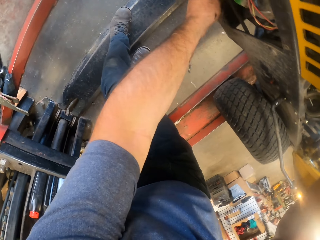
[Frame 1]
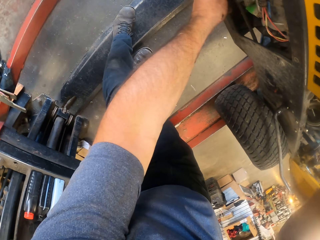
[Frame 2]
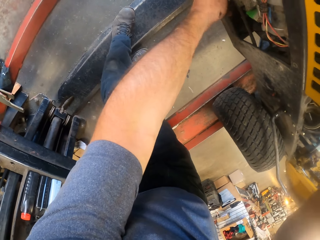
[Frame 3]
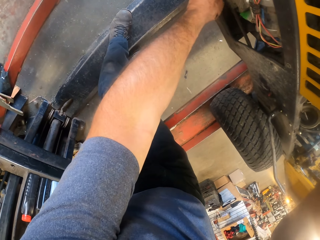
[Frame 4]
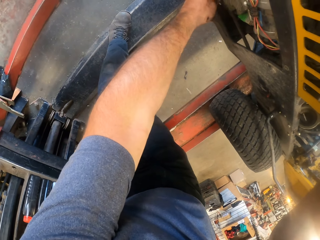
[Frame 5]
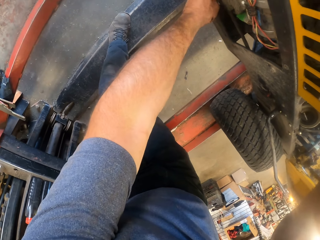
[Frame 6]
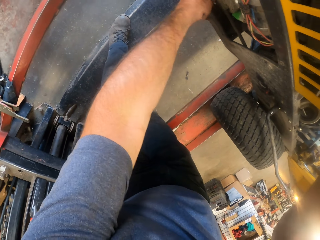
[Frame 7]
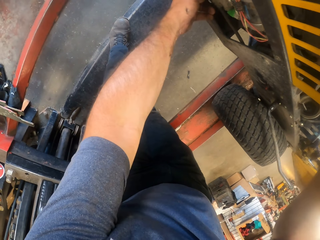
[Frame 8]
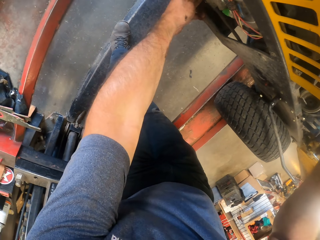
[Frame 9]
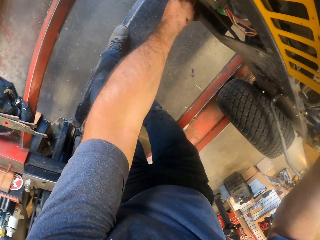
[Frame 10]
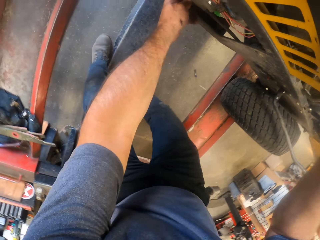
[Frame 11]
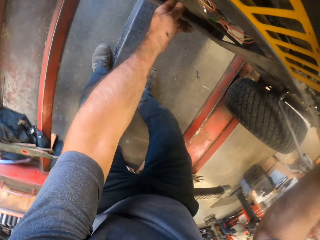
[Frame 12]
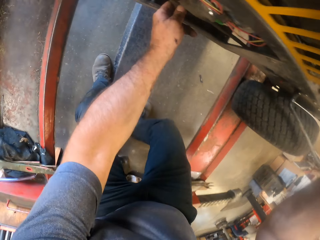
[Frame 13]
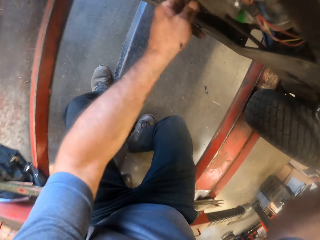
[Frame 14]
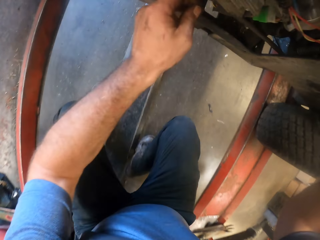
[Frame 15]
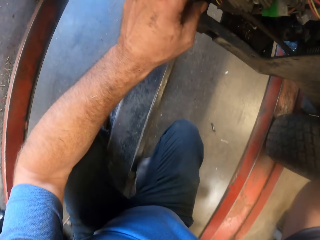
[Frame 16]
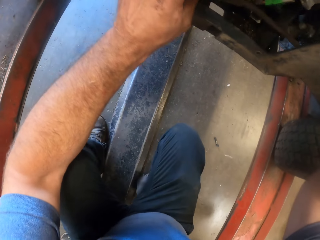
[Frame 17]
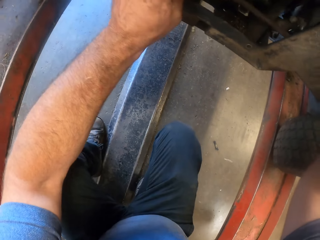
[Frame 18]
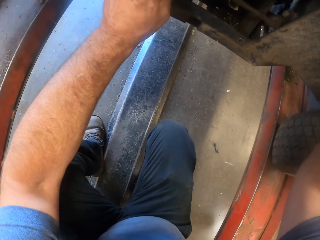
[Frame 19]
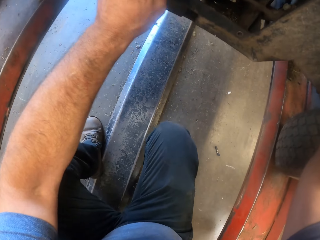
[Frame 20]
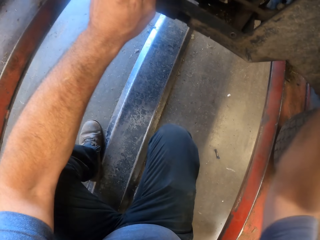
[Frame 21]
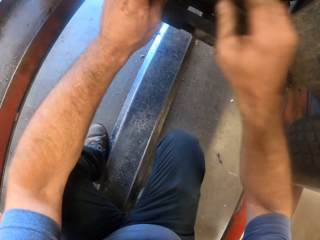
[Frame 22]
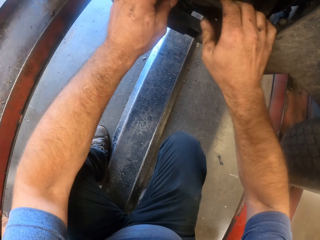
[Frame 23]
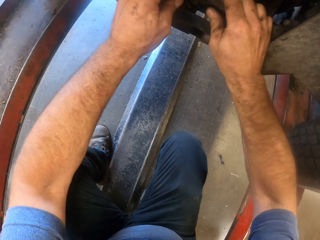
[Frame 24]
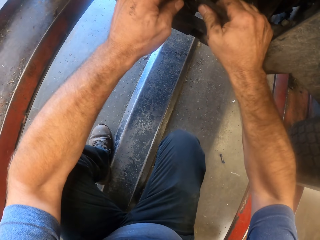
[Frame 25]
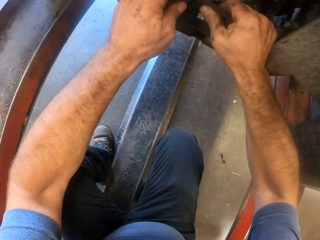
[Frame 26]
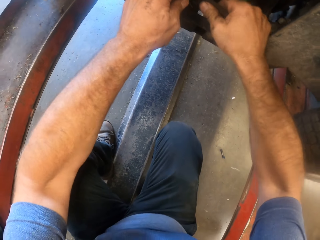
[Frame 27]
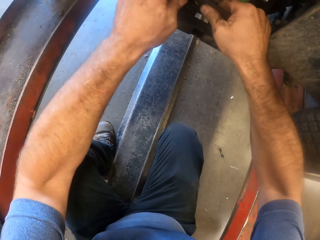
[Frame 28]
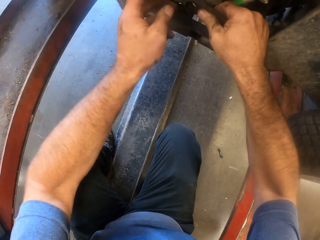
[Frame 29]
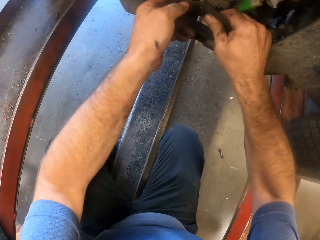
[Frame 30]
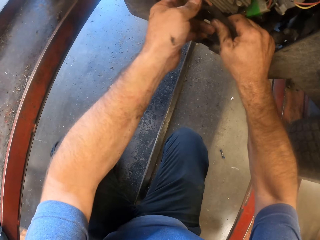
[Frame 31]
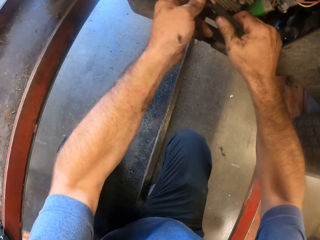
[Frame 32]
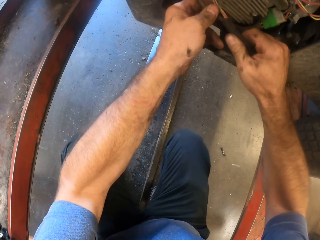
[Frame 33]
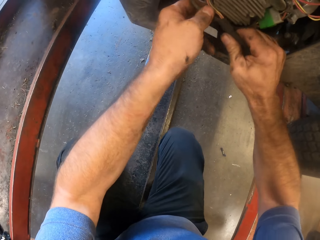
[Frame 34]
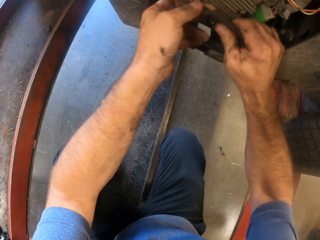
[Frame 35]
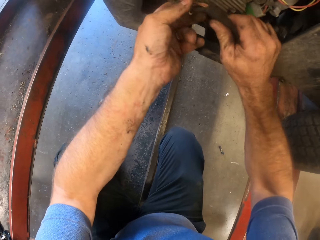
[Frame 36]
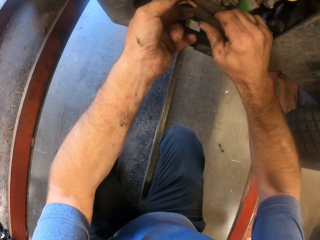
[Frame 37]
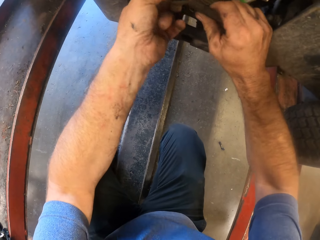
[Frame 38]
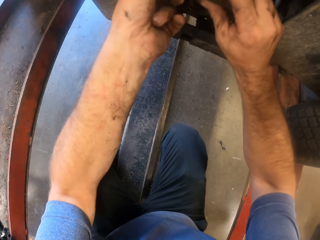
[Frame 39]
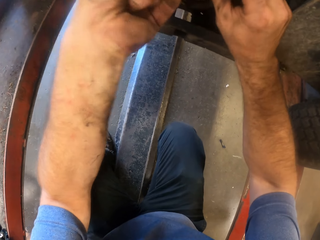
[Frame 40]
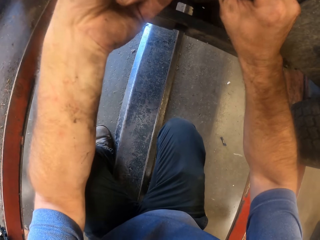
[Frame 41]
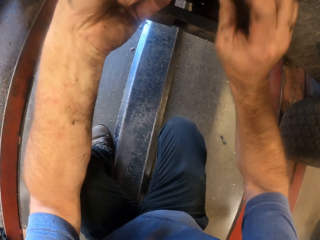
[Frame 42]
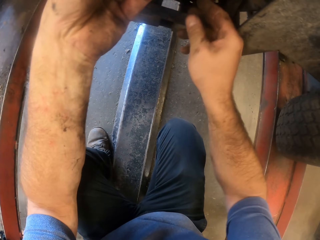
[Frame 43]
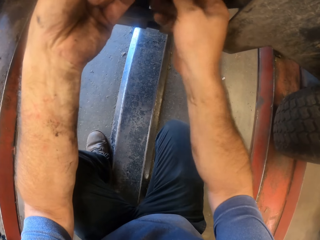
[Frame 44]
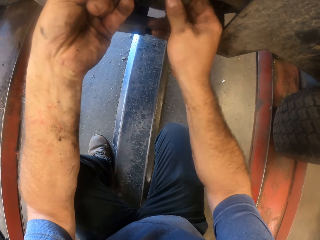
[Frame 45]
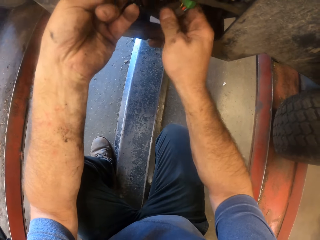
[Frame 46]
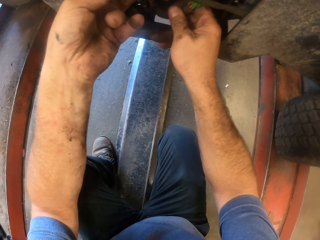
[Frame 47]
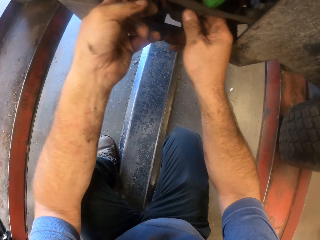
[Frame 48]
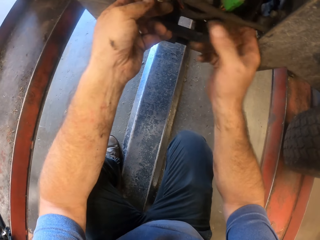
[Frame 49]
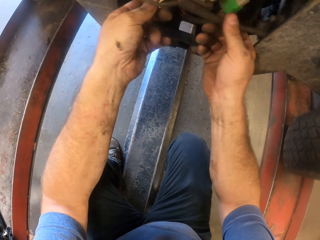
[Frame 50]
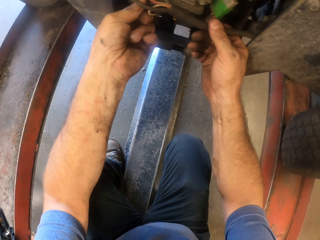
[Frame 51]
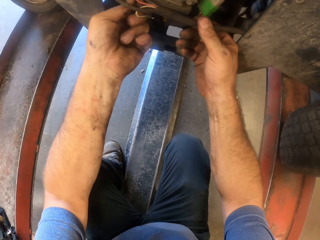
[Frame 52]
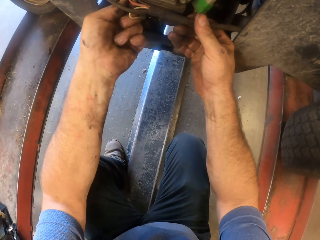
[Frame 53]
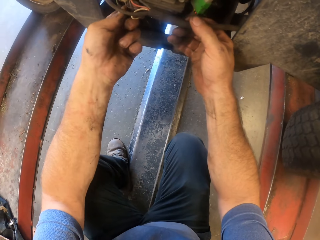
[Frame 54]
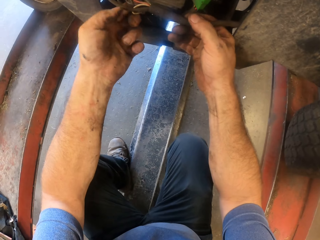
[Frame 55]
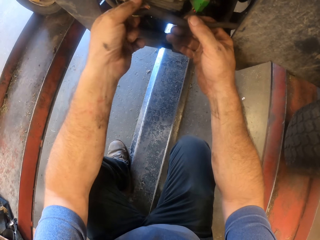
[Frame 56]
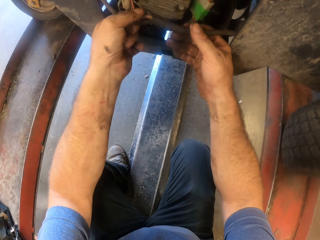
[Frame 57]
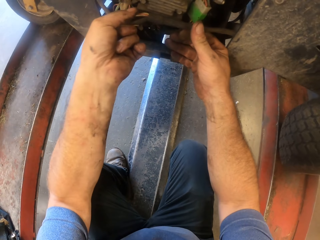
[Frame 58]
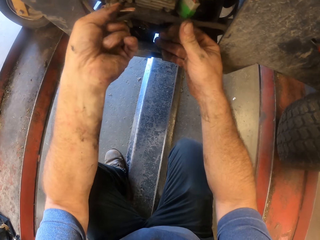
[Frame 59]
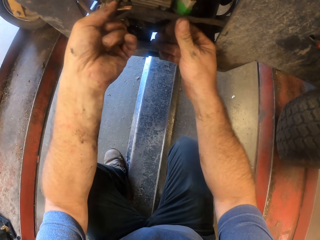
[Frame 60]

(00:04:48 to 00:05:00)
The camera wearer crouches towards the lawn mower. They pull on the wires of the lawn mower with both hands.

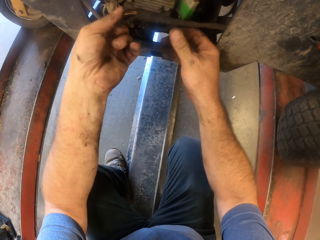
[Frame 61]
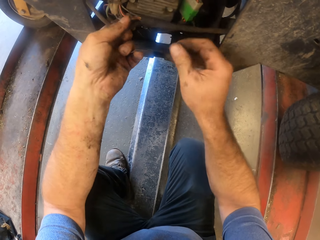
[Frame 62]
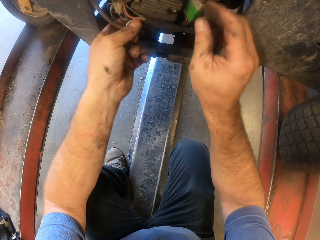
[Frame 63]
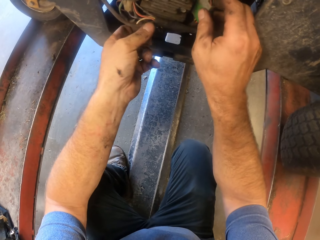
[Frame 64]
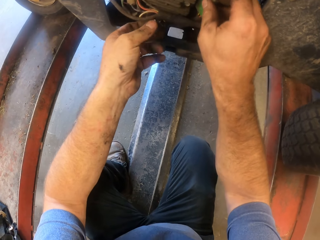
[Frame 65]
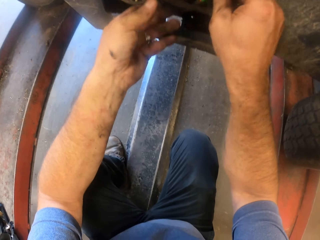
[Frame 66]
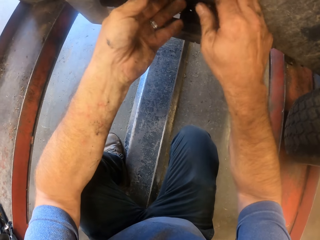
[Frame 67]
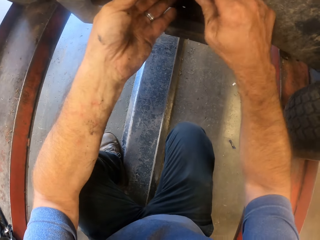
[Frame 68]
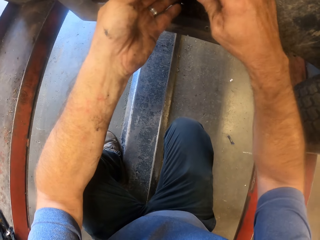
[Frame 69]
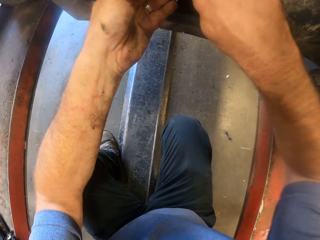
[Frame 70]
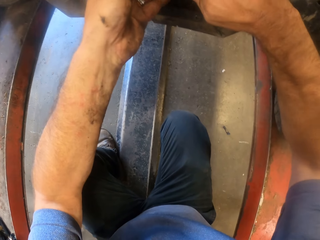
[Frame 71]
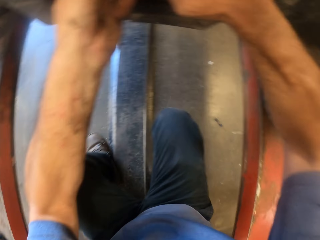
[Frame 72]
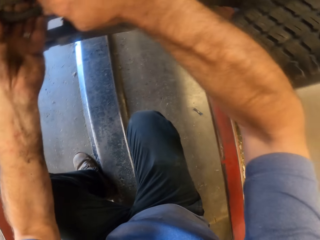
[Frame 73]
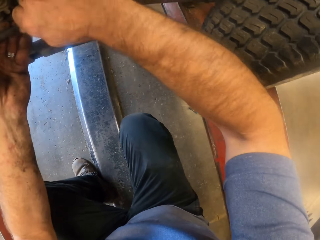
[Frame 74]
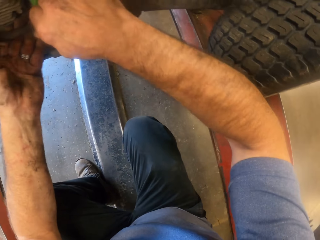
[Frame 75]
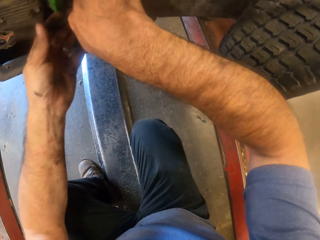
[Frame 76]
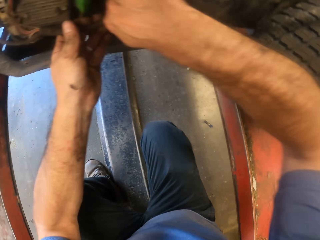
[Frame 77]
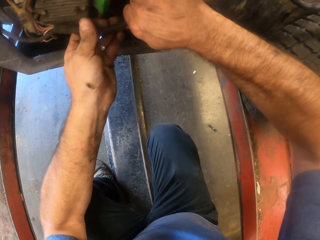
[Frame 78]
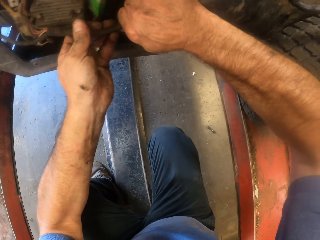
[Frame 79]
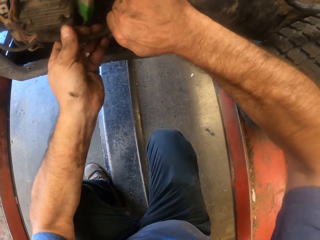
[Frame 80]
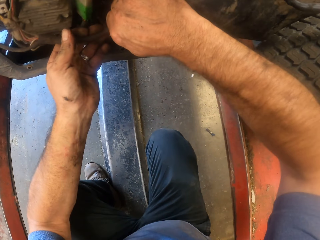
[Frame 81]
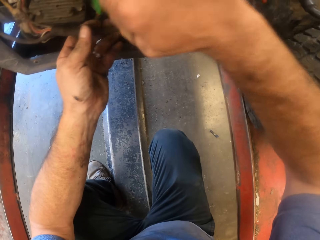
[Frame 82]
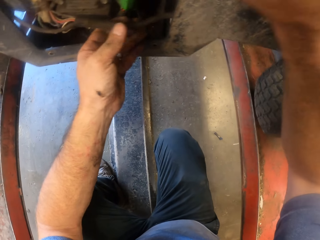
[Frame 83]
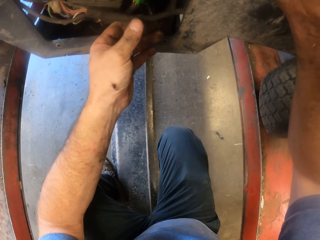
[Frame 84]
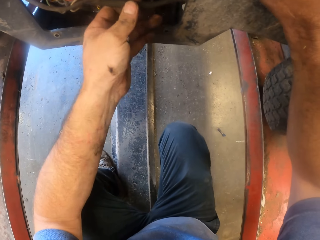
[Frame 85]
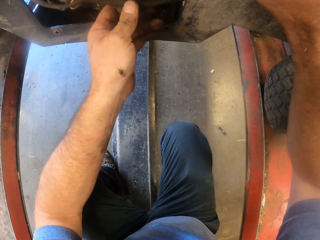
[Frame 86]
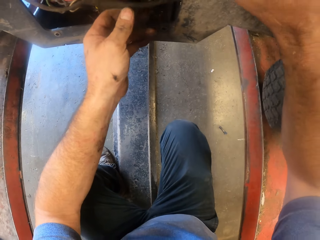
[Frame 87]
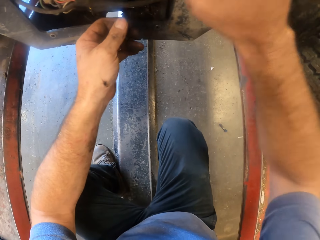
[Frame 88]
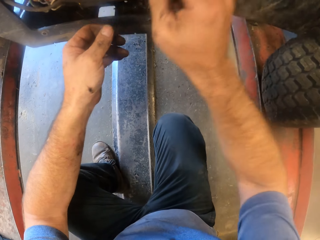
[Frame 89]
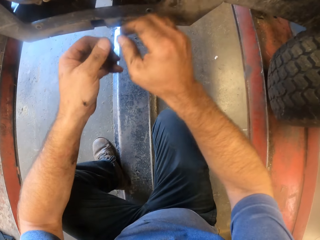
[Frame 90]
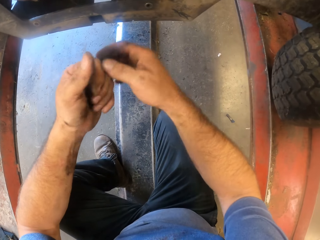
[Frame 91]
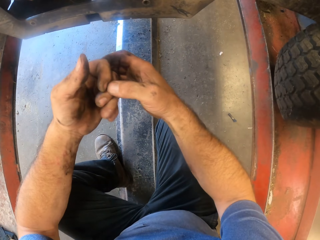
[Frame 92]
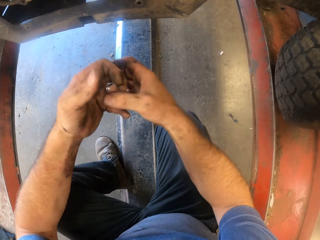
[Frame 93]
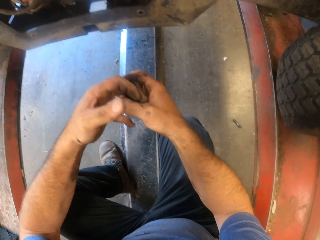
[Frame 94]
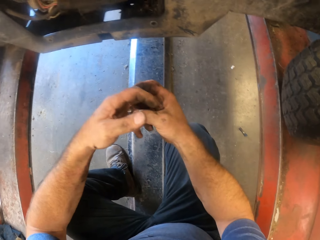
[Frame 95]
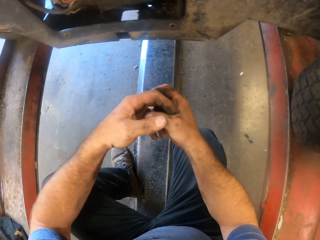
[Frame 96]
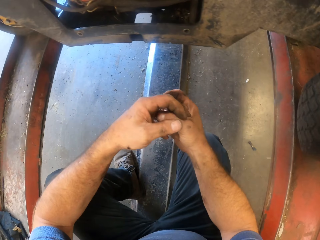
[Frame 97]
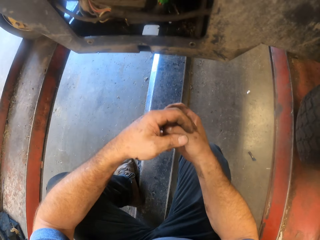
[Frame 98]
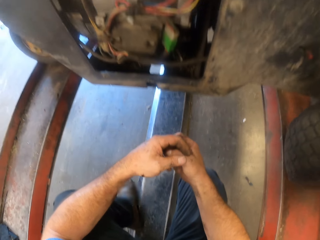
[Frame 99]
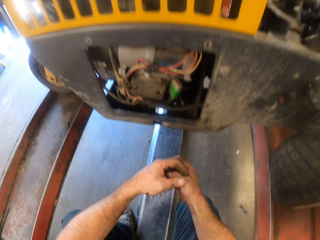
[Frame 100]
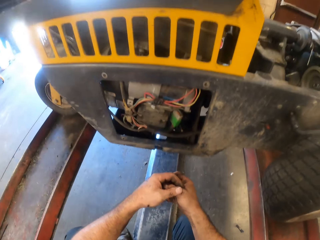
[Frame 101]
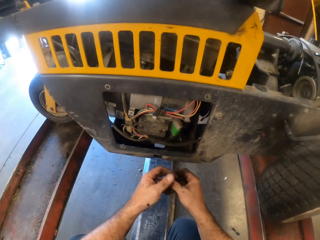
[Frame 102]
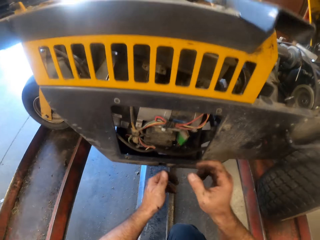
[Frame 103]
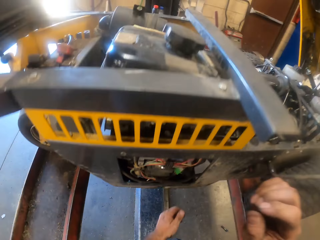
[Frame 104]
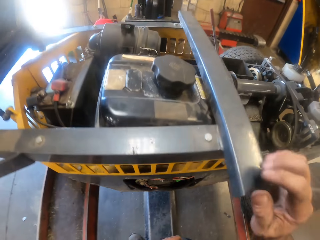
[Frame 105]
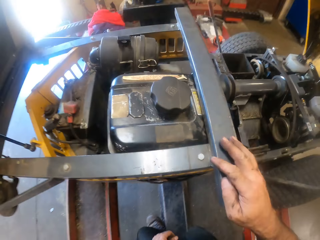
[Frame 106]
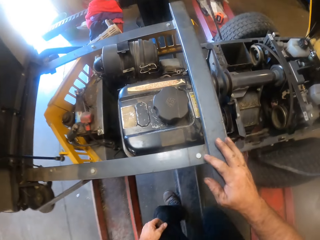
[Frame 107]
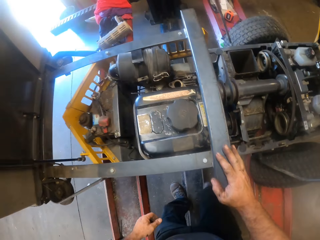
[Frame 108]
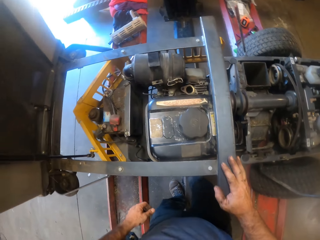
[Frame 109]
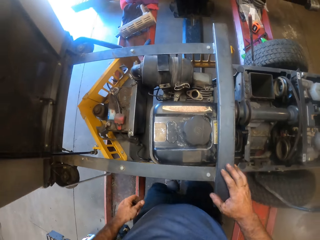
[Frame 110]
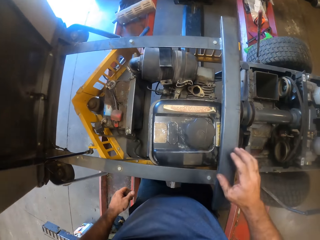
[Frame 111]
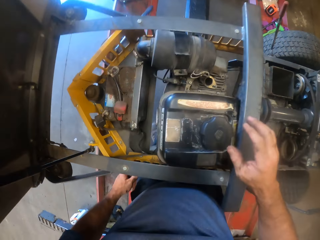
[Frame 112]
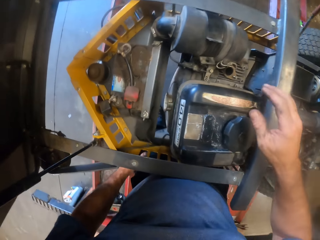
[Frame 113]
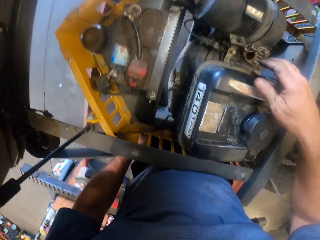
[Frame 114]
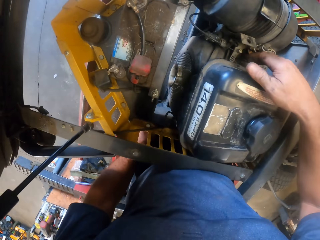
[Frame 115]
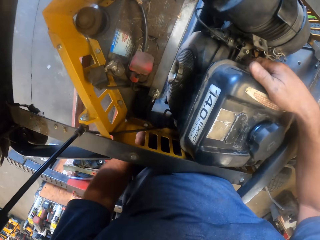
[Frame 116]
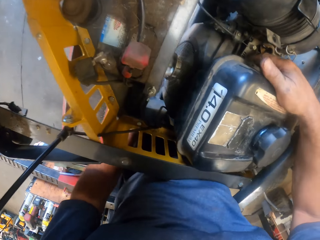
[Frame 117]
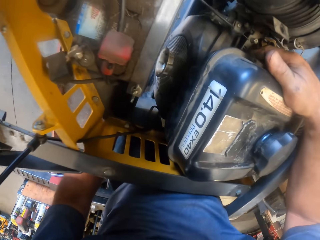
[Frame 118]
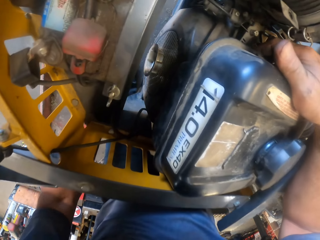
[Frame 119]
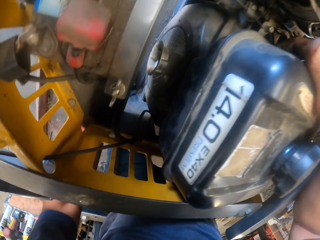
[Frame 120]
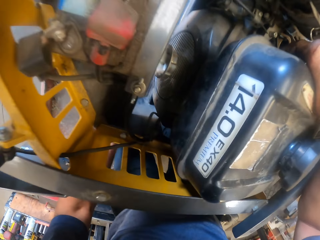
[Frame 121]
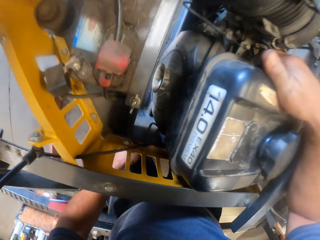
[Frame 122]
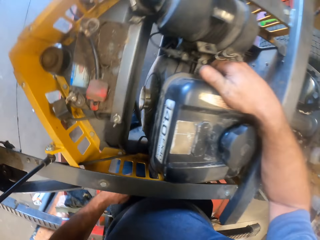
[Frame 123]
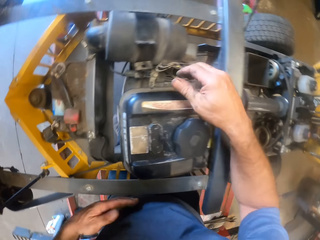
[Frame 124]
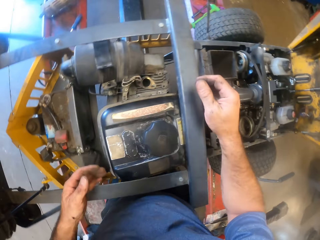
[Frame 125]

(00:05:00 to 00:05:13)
The camera wearer removes both hands from the lawn mower. He scratches his left hand with his right hand. He stands up from the lawn mower. He puts his right hand on the lawn mower. He puts his right hand beneath the fuel tank of the lawn mower. He stares around. He leans towards the lawn mower.
